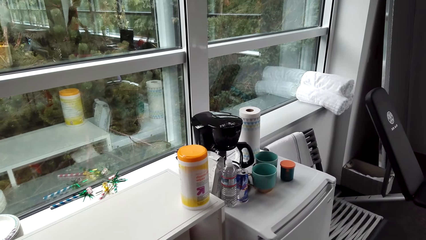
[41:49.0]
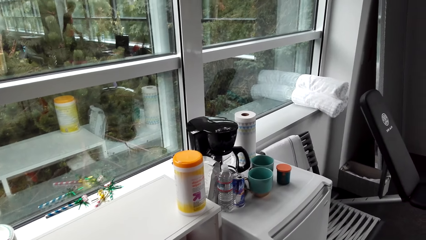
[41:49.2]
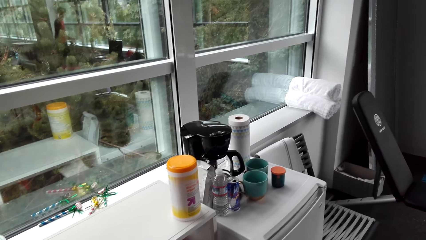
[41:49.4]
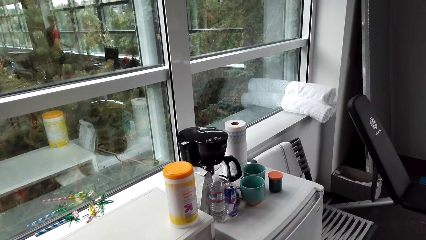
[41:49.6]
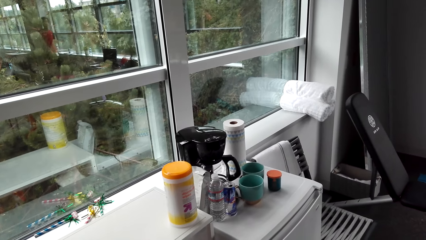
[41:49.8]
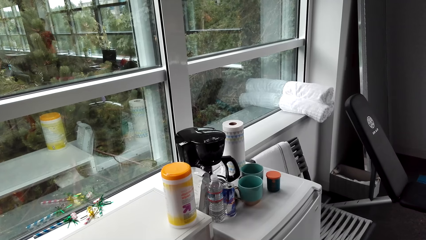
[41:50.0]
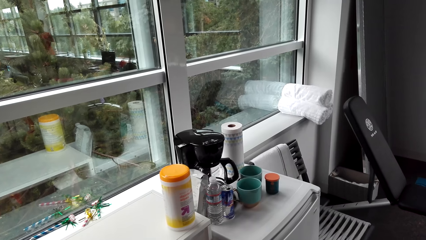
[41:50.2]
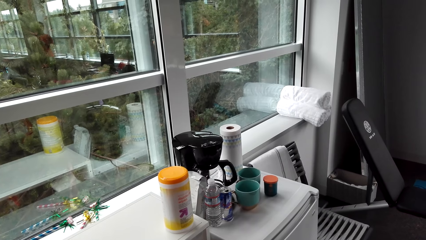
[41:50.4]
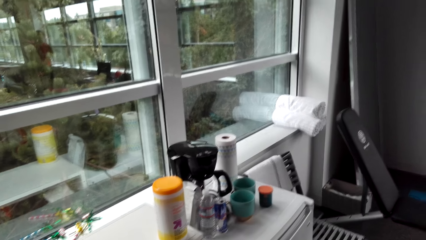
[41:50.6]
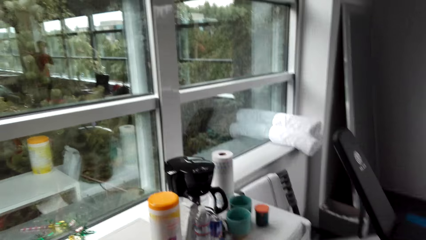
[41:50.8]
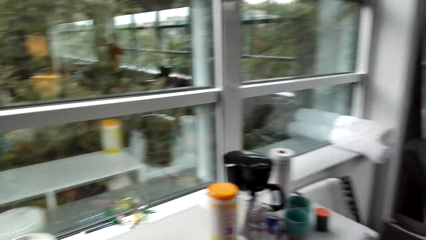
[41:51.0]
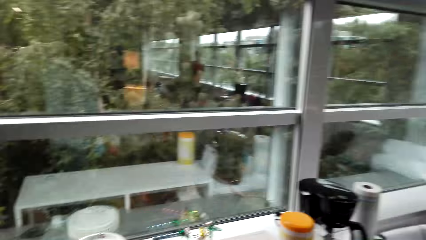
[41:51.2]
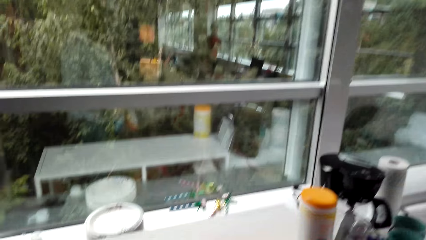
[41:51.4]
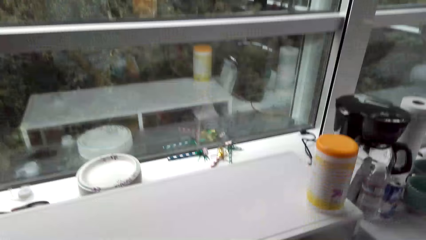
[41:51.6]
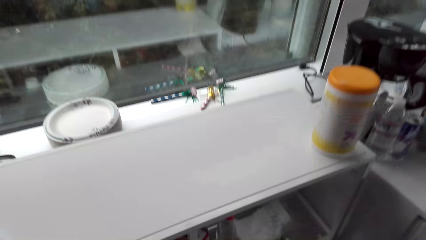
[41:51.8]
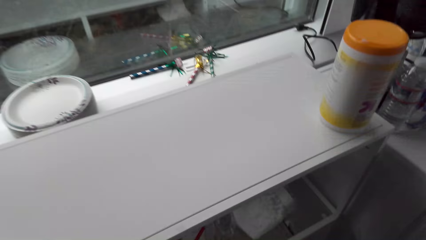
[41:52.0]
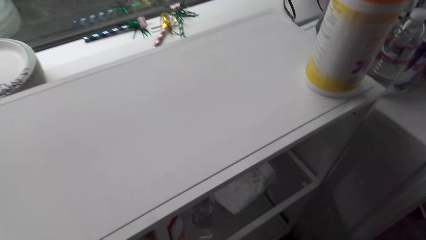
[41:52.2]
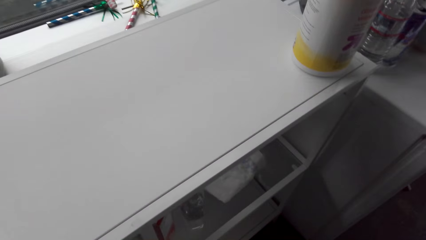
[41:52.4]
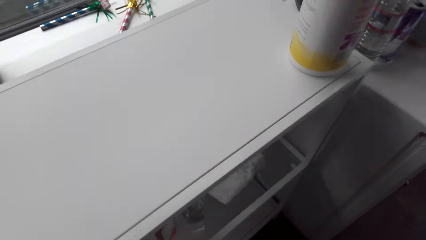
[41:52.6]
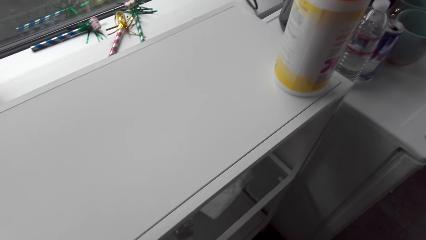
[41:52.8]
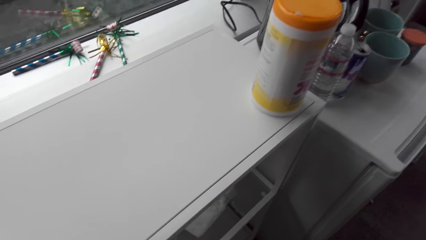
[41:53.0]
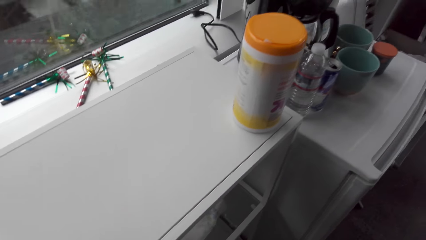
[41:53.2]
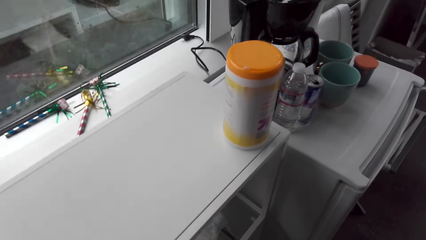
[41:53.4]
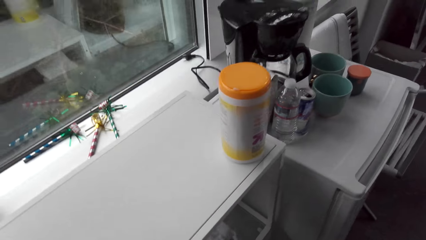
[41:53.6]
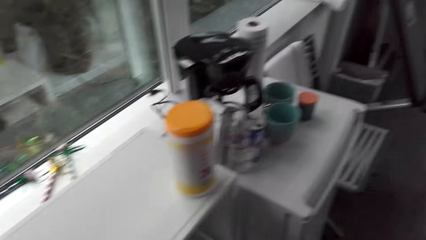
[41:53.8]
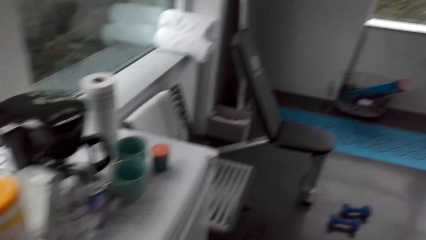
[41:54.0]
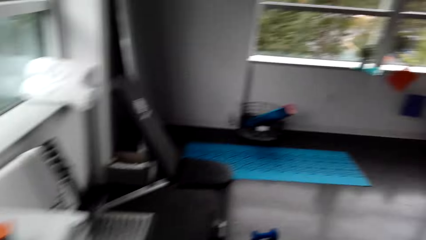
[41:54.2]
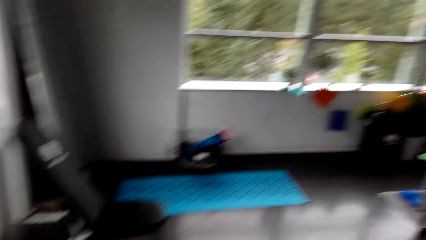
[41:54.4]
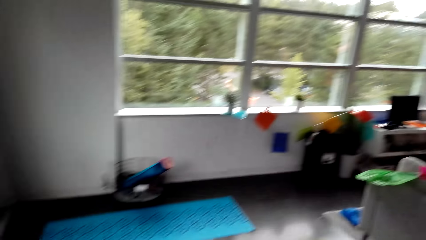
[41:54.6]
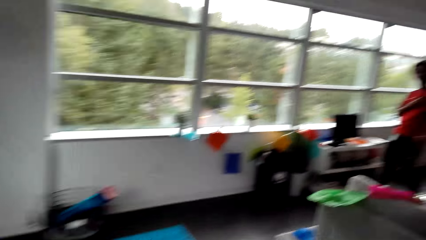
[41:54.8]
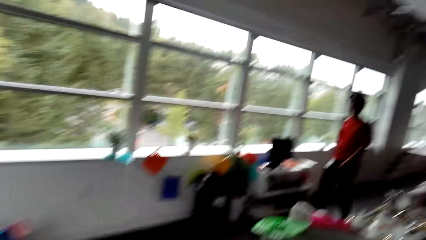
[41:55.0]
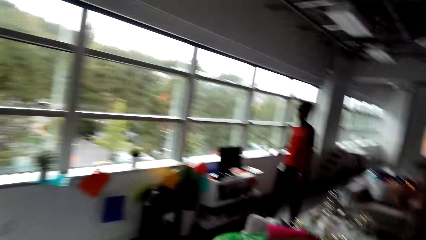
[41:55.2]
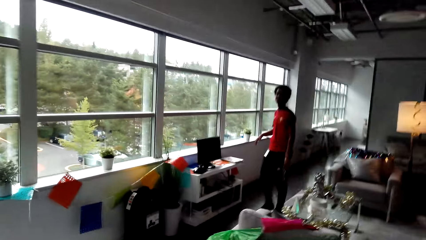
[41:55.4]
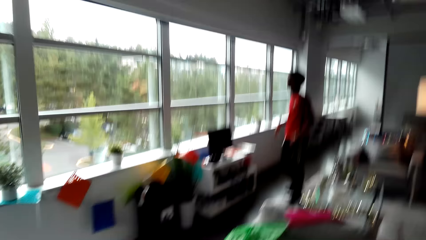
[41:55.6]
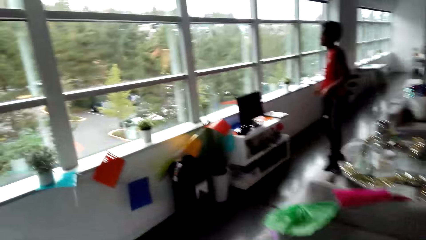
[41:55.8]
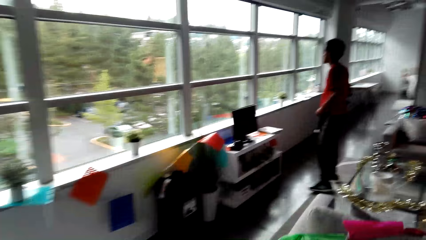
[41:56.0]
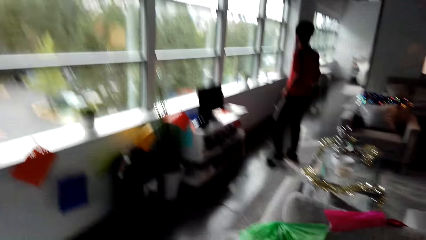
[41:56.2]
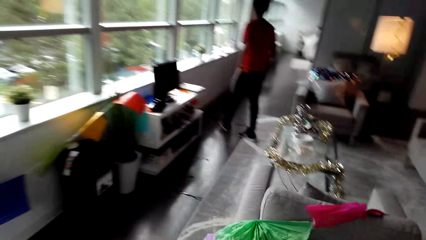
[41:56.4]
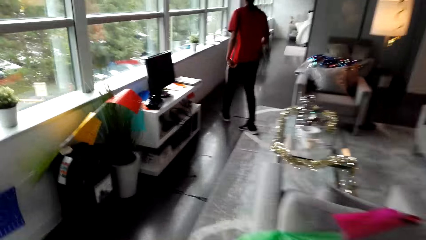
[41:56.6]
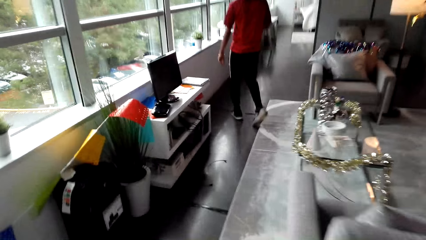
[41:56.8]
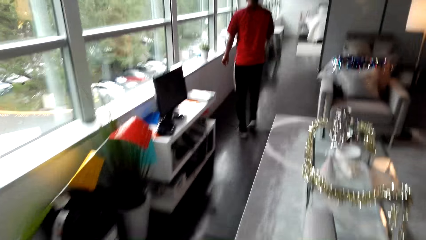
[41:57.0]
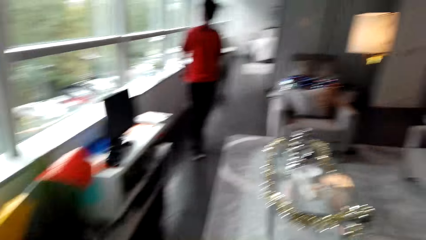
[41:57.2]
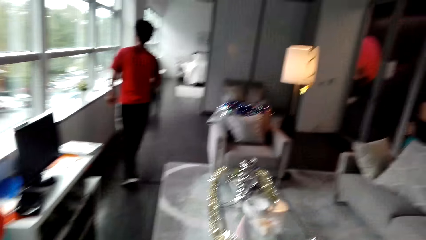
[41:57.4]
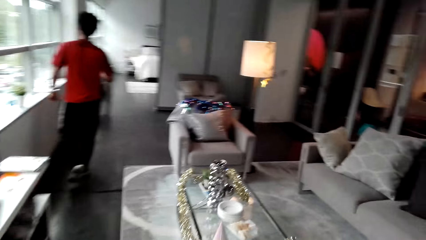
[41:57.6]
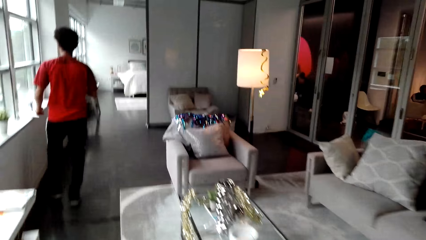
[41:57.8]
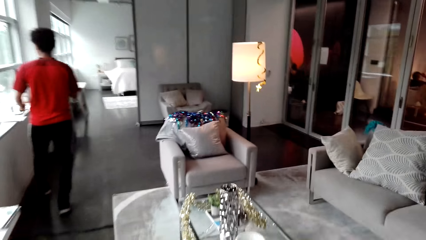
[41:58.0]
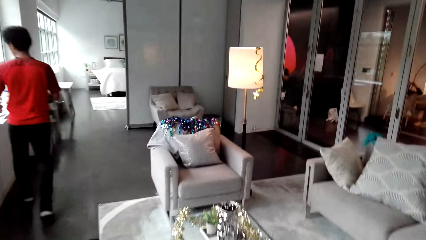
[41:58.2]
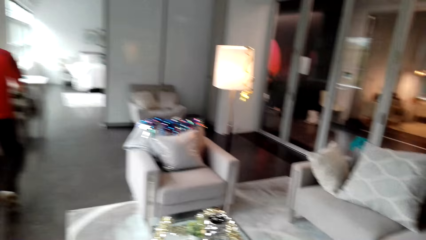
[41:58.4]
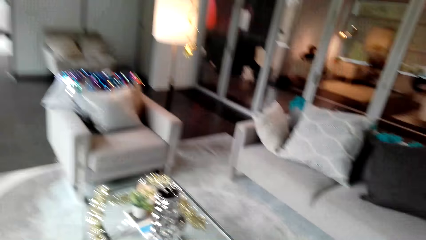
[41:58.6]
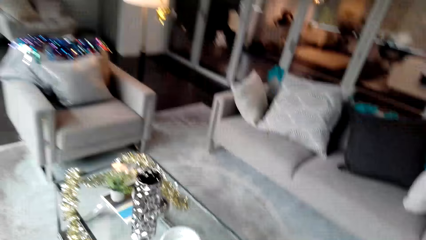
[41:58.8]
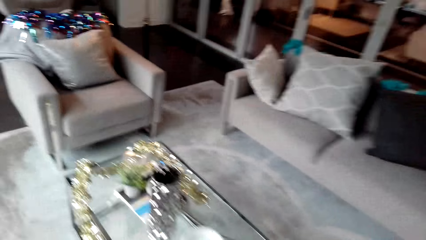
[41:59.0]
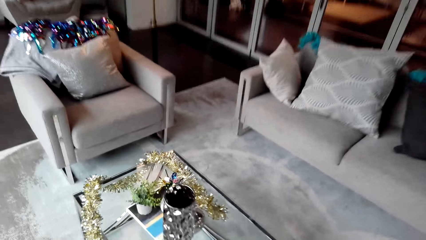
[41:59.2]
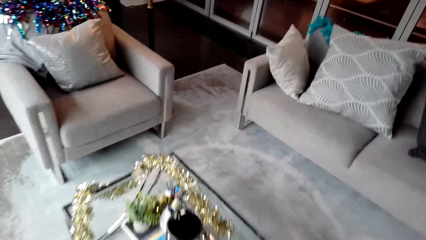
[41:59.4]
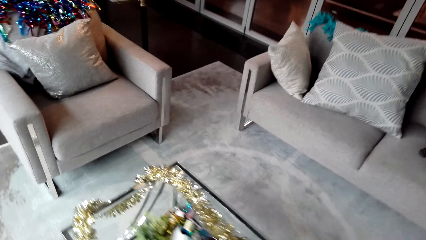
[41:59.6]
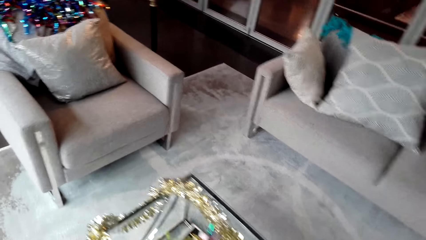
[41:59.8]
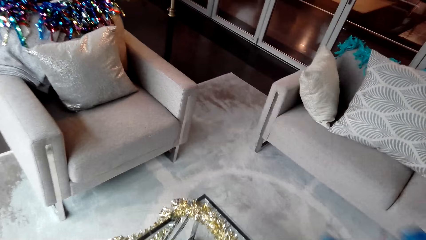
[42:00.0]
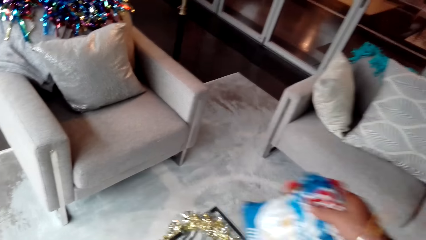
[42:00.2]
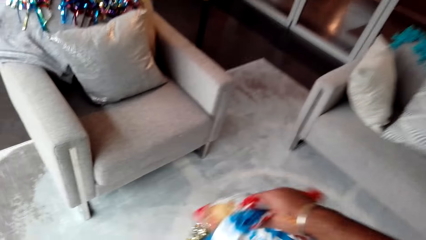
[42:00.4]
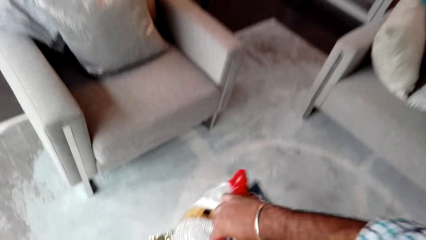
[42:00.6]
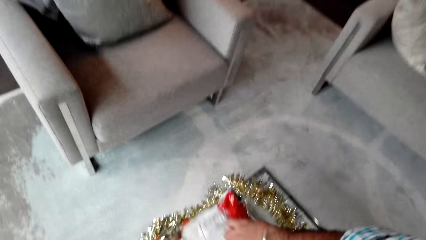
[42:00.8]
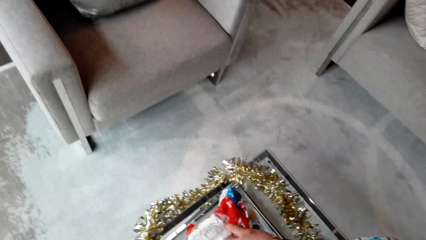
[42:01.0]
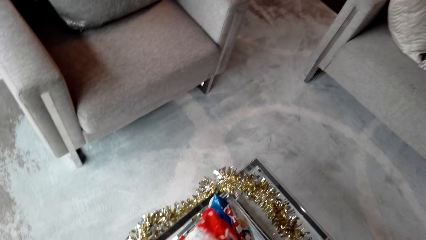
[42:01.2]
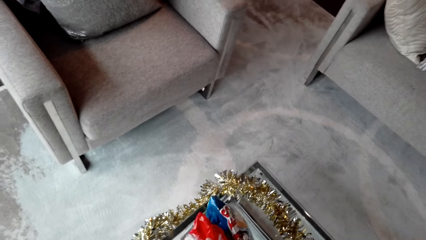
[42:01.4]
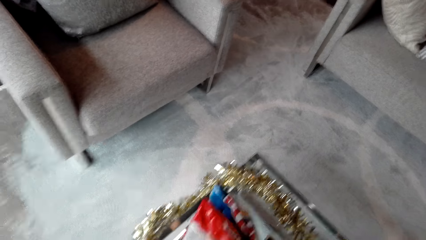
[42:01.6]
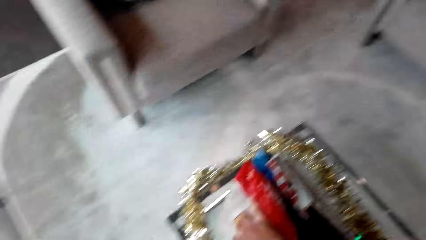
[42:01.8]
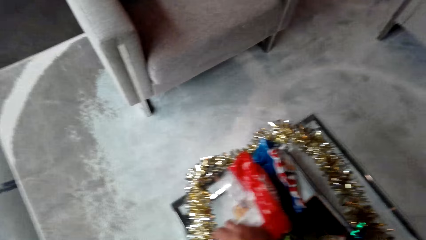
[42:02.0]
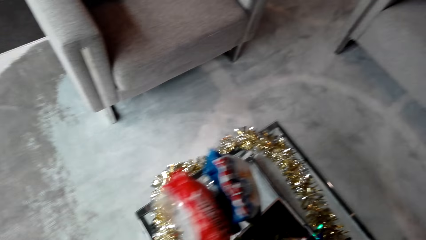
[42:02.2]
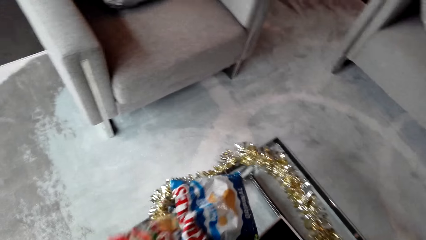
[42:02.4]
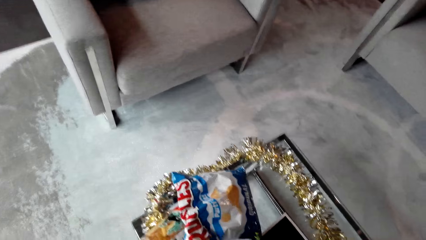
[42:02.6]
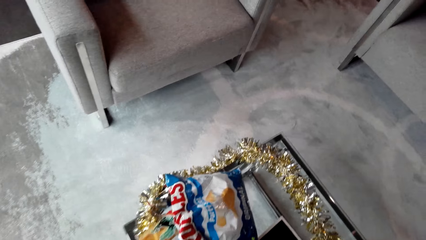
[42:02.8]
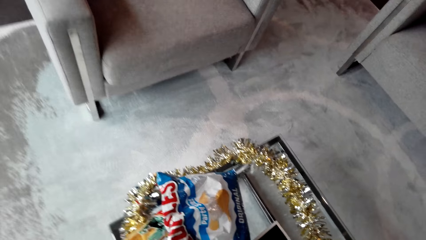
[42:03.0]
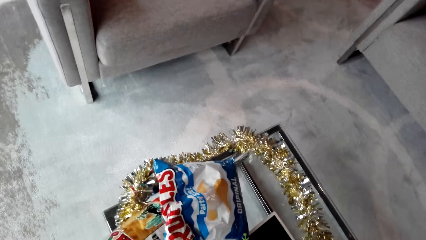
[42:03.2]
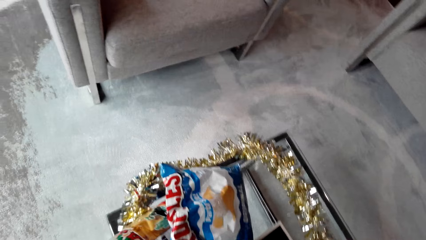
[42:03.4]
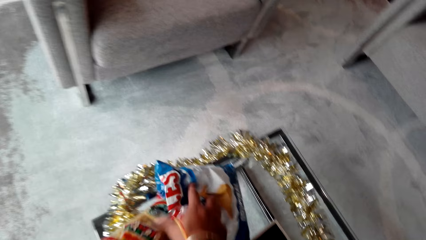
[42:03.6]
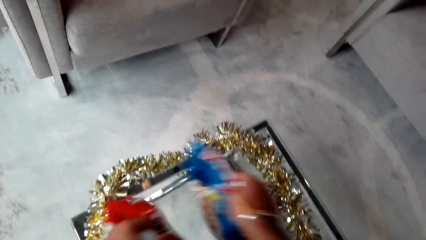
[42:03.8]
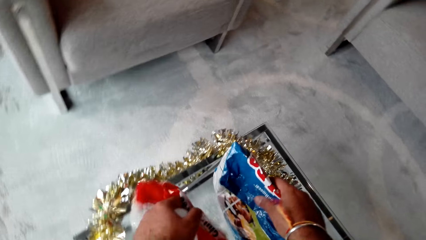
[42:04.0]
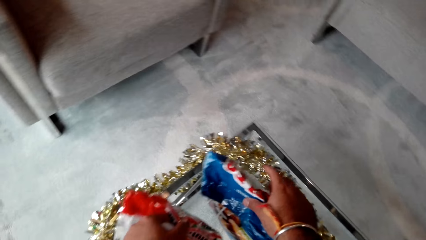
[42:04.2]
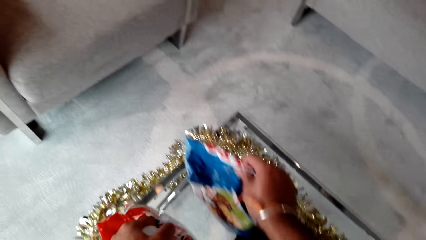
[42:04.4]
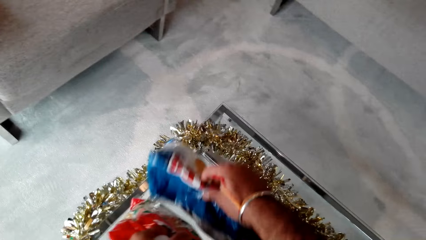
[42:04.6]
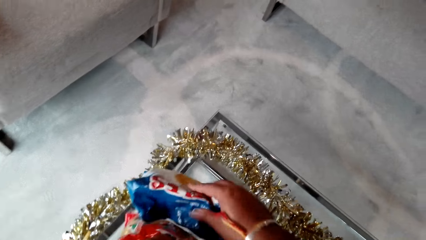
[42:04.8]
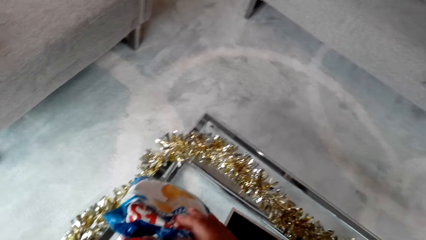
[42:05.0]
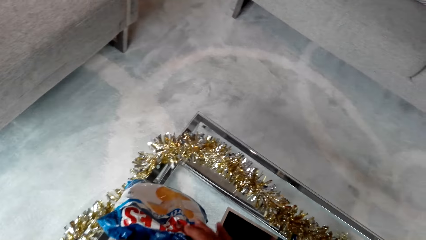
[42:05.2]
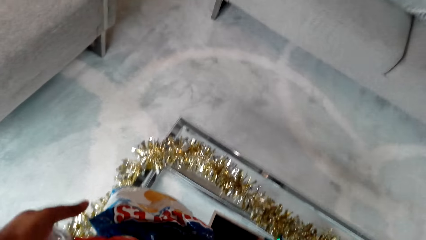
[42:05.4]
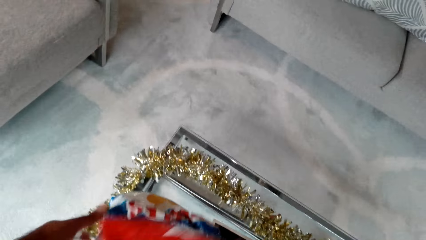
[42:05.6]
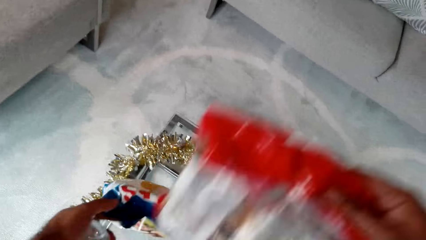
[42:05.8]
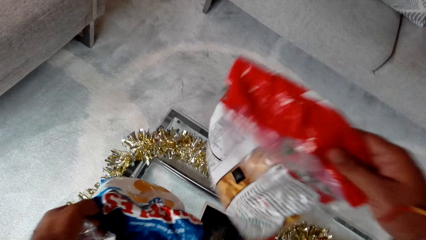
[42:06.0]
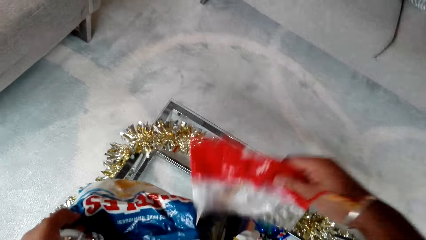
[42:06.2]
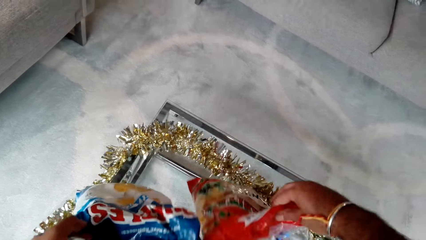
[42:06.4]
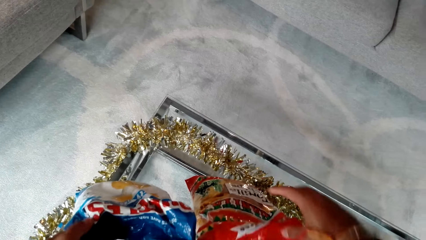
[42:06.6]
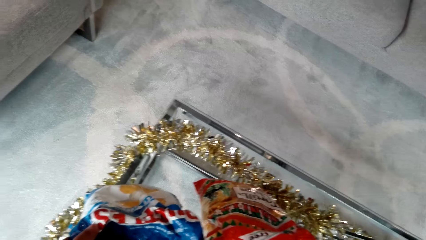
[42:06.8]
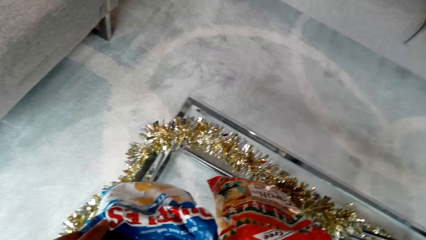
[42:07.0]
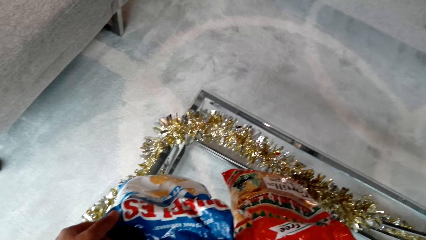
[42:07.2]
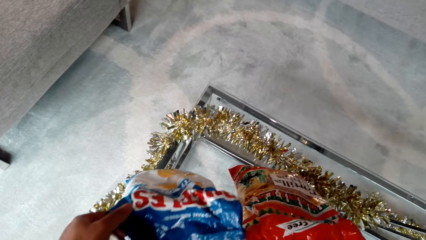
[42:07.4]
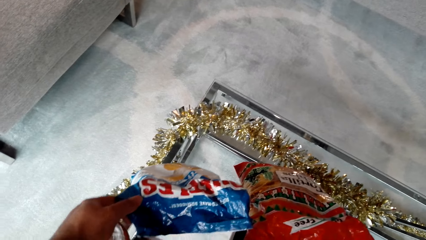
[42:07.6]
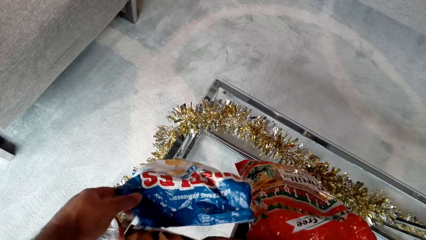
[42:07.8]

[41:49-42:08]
The camera wearer picks other paper packs on the countertop. They carry the packs to the table. A man converses with the camera wearer on his way in the room. The camera wearer drops the packs on the table. They position the packs on the table.
